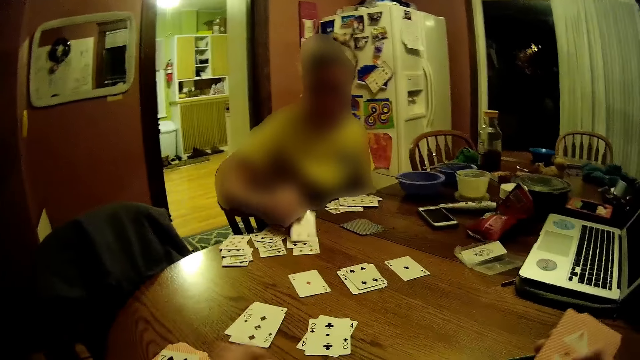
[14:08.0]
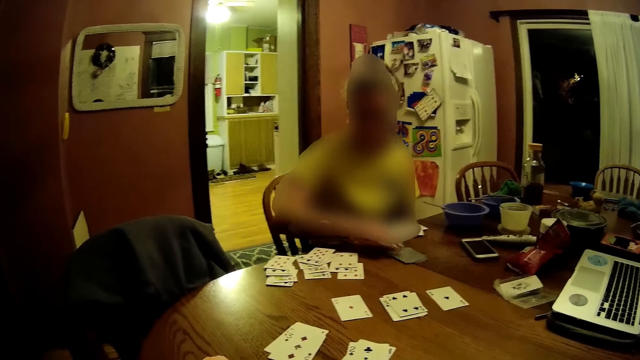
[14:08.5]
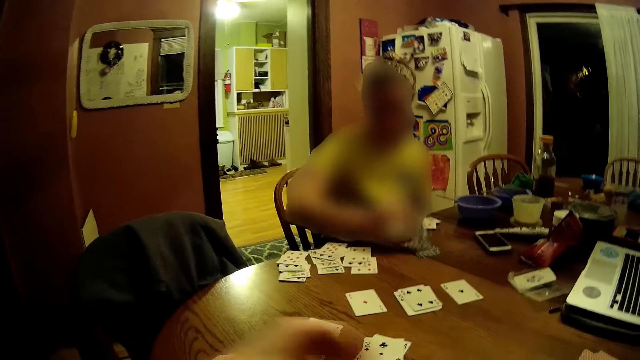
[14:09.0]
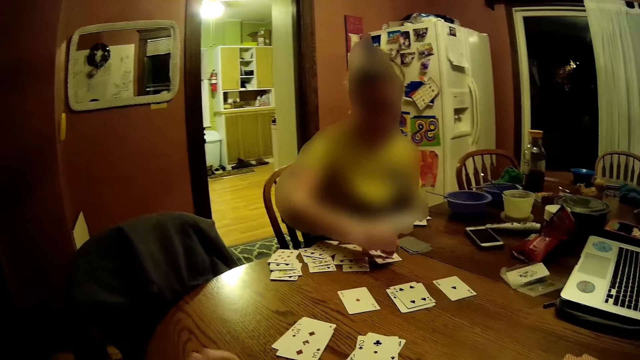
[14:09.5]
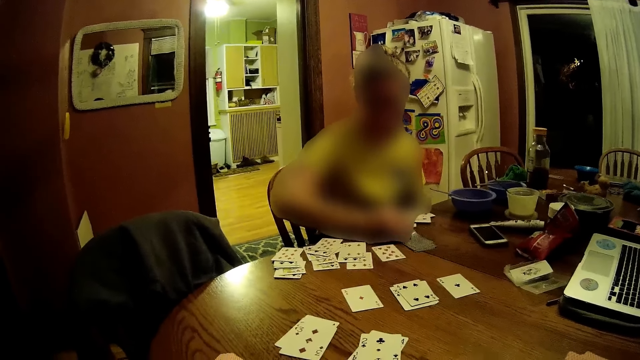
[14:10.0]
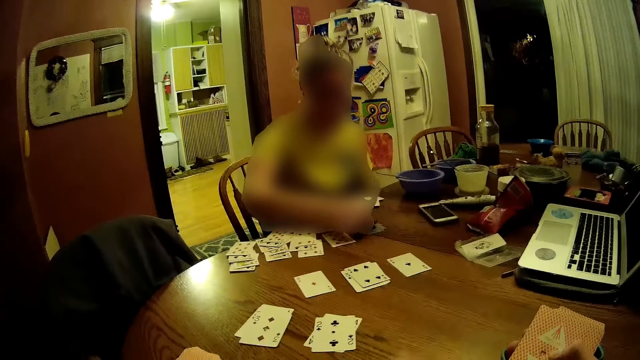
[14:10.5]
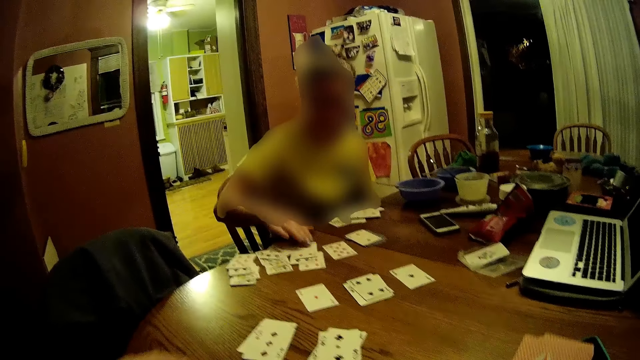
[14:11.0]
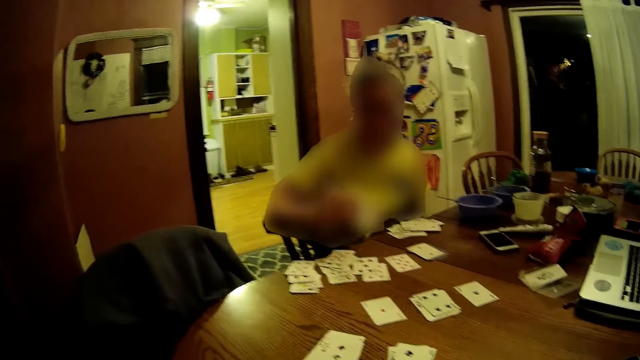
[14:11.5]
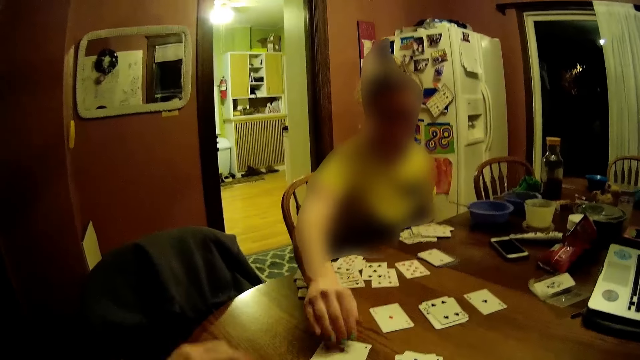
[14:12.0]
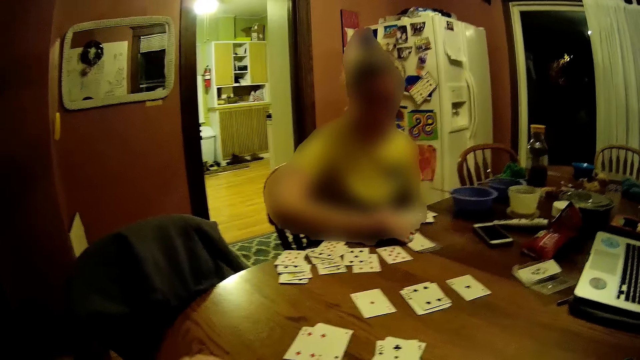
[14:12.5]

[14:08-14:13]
A woman replaces a card on the table with her right hand. She replaces a card on the table again. The camera wearer moves some cards on the table. The woman adjusts some cards on the table with her right hand. She adjusts some cards on the table again.

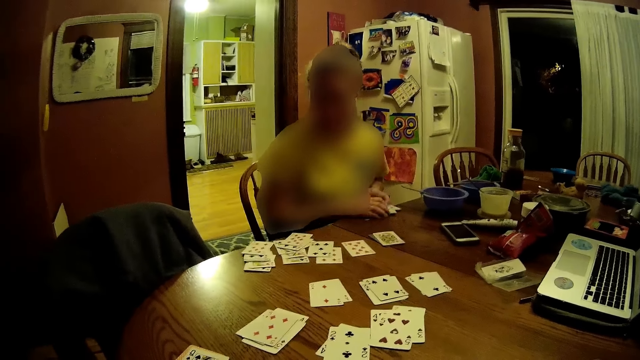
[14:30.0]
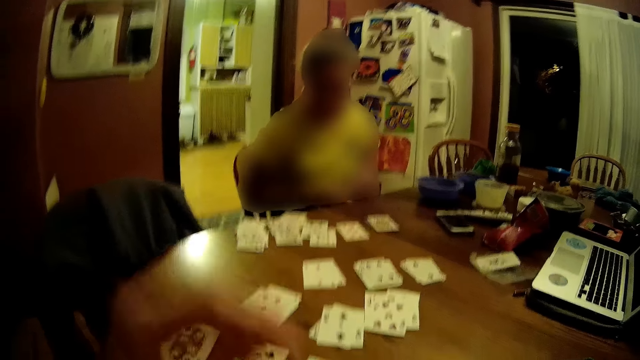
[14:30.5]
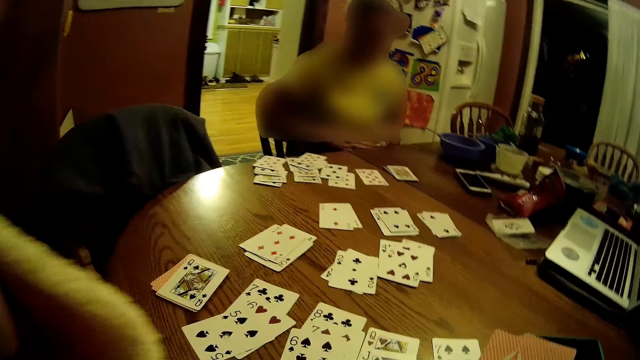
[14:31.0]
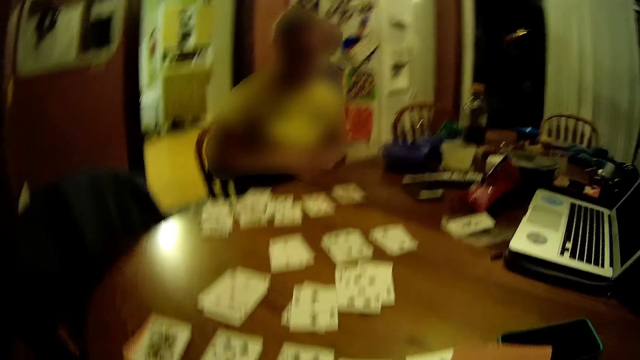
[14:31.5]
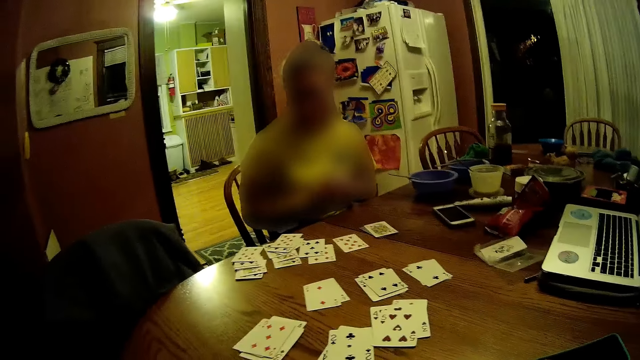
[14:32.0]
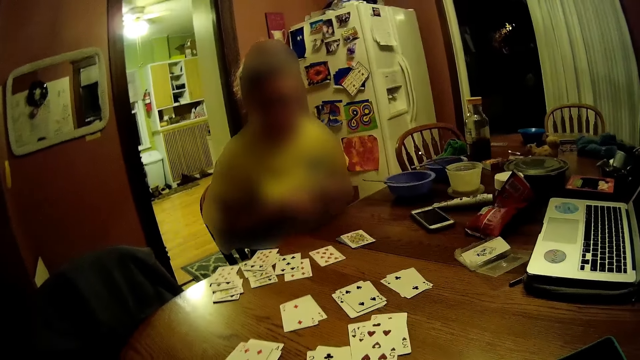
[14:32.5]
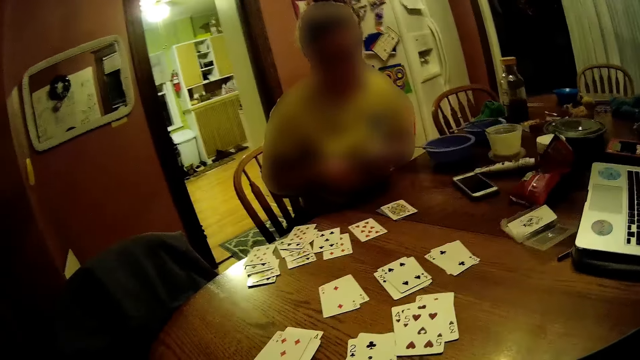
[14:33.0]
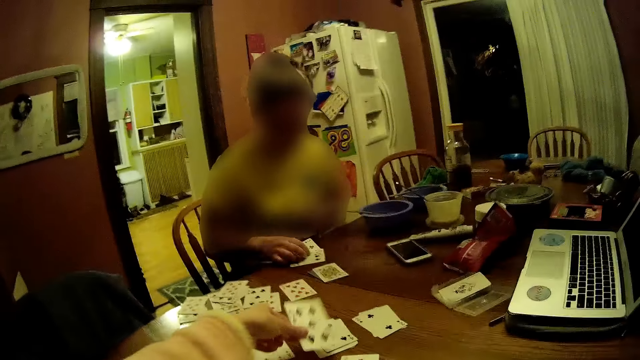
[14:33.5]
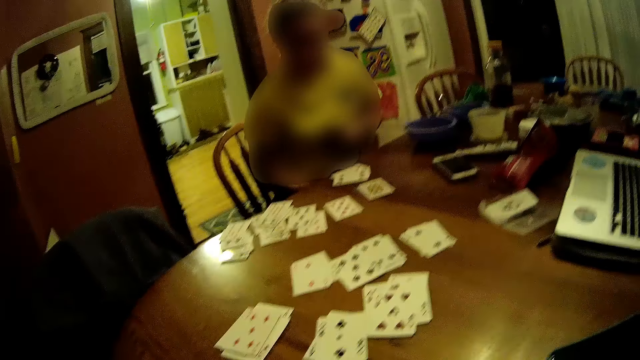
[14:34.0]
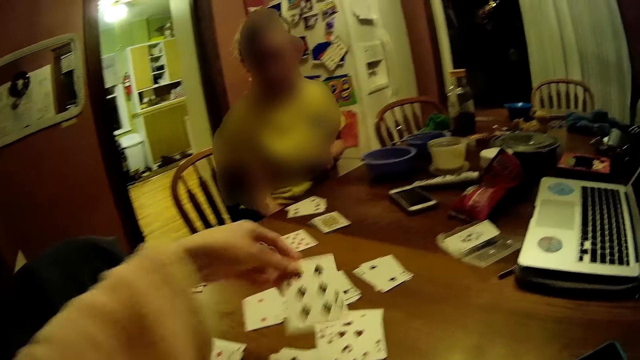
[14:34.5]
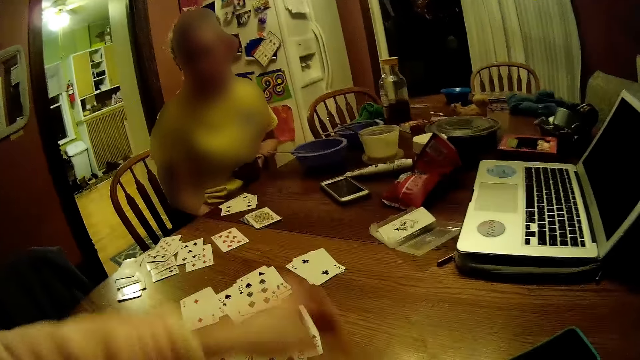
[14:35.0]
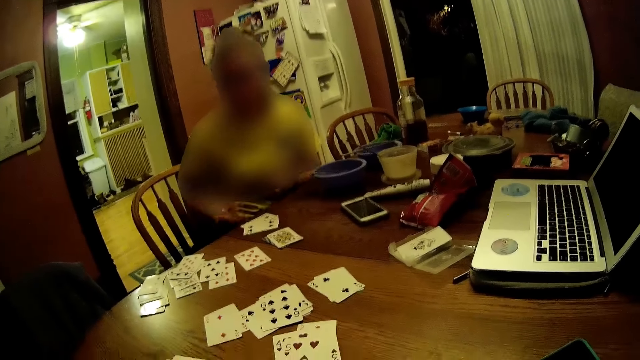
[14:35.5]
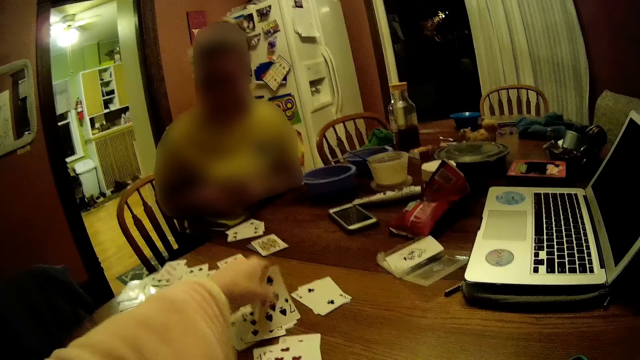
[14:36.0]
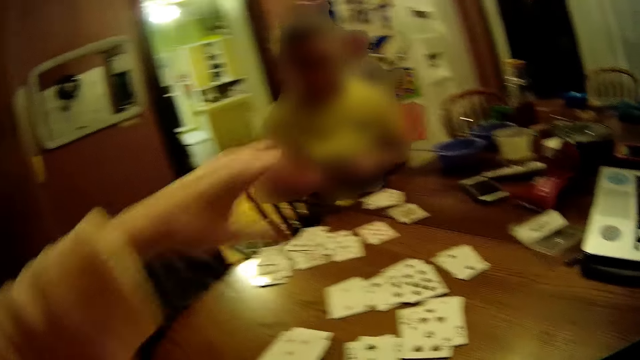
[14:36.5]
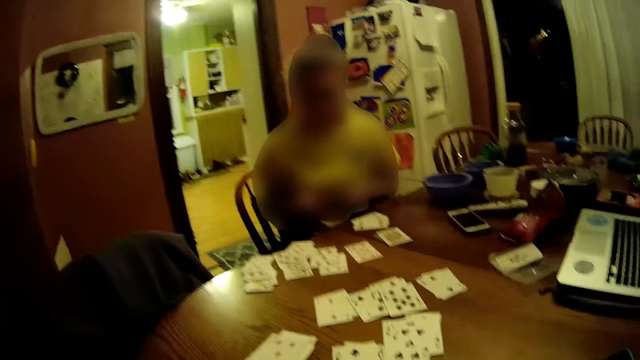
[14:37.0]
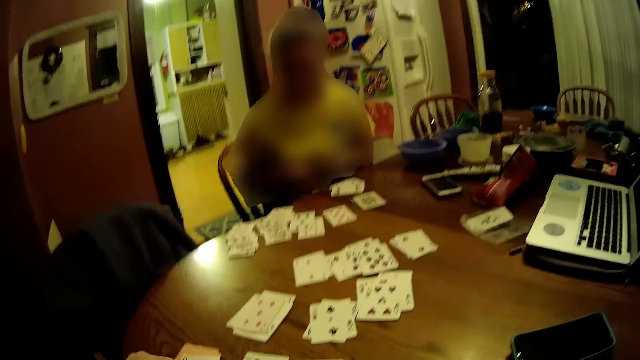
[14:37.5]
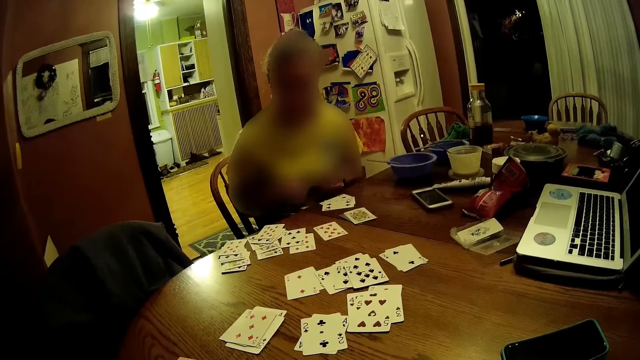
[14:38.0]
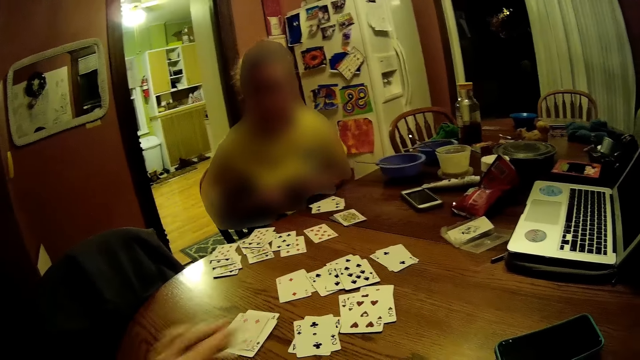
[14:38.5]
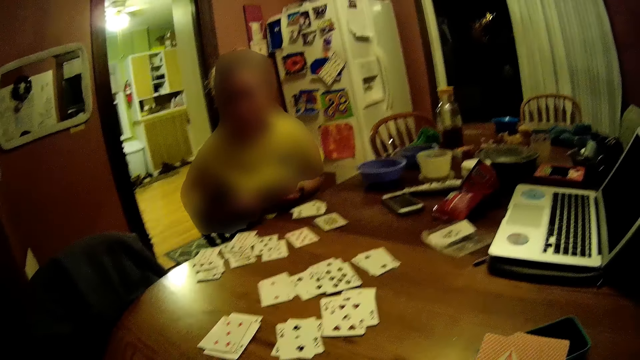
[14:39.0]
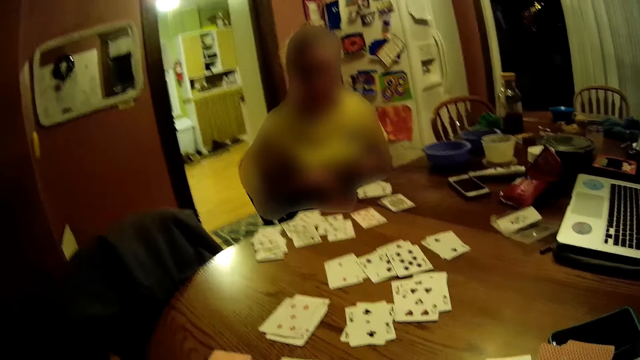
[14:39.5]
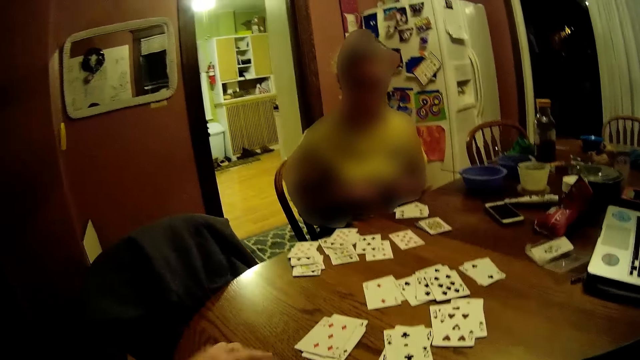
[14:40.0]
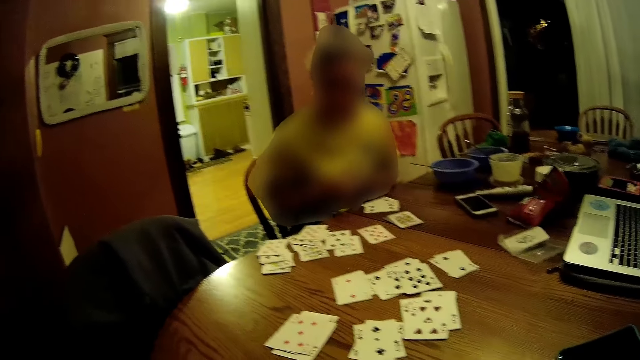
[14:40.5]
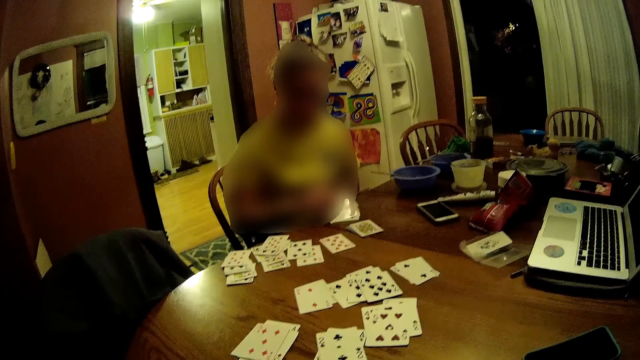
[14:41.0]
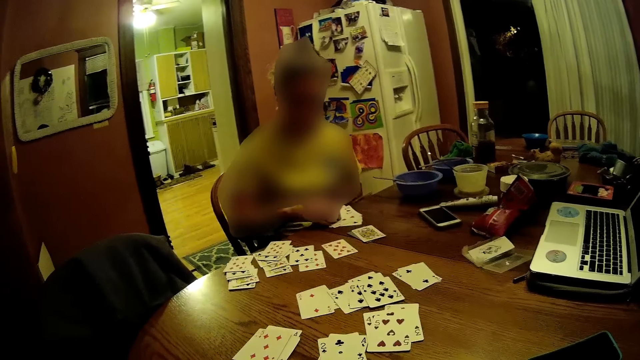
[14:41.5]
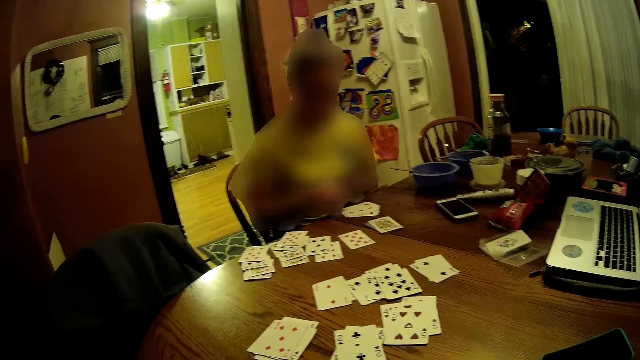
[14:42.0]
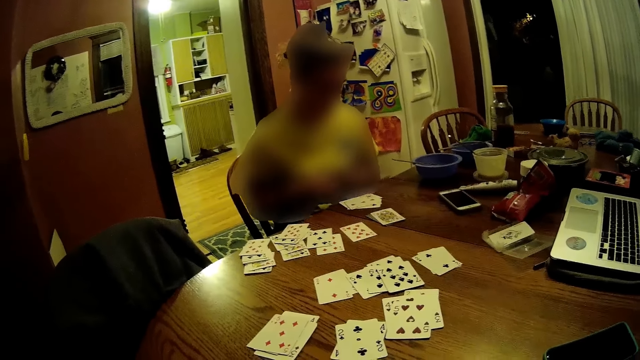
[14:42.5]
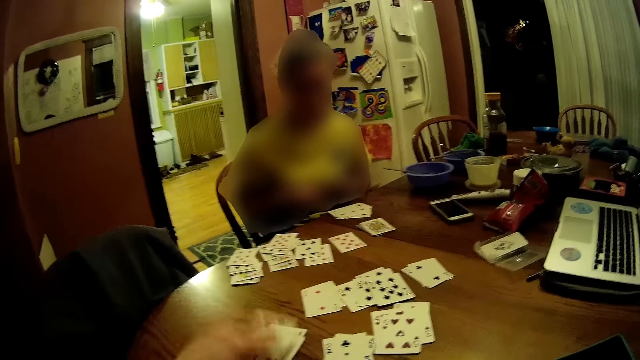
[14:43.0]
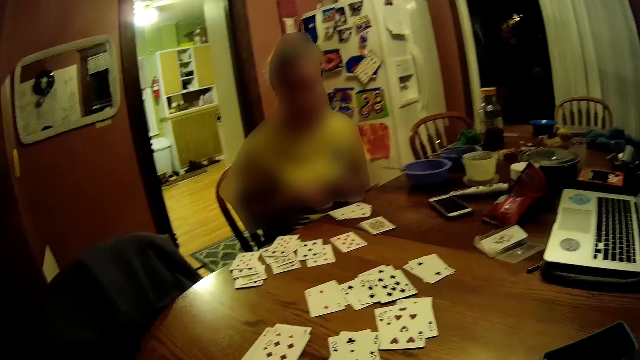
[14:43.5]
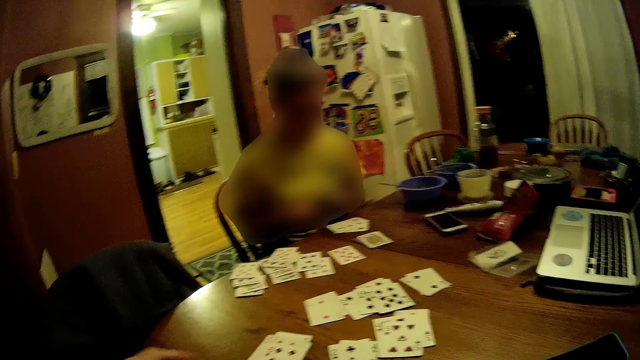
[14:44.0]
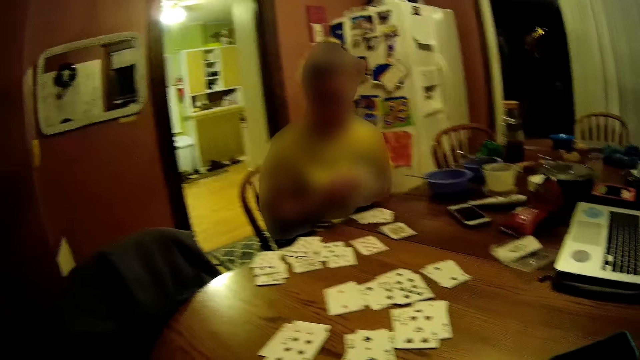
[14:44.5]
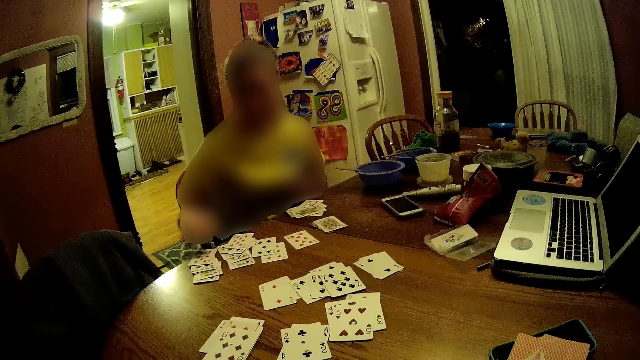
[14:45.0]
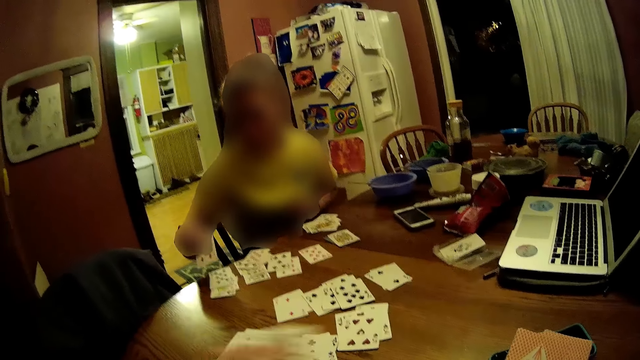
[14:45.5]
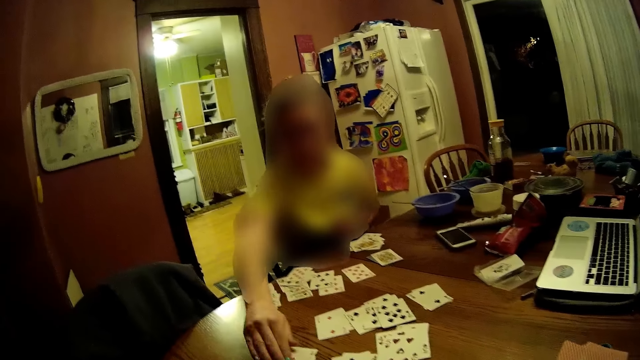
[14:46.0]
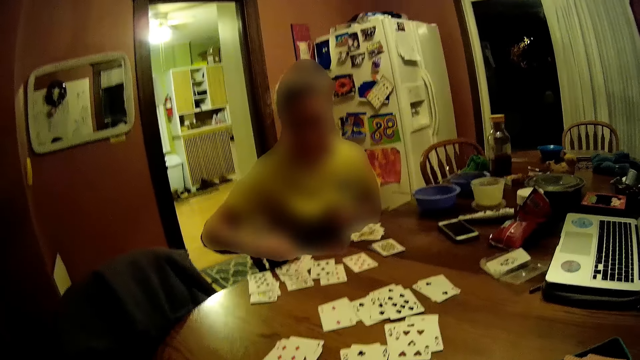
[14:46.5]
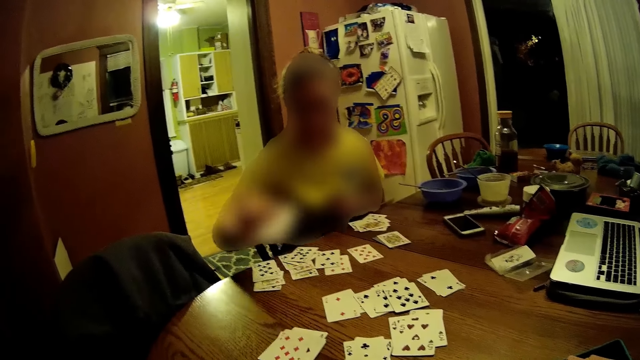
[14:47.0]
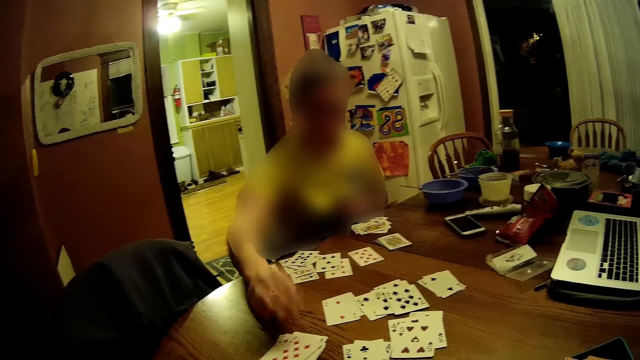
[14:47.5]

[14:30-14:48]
The camera wearer touches his face with his left hand. He raises his hand. He puts a card on top of other cards on the table with his left hand. The woman drops some cards on the table with her right hand. The camera wearer puts a card on top of other cards on the table with his left hand. He puts a card on top of other cards on the table with his left hand again. He drops a card on the table with his left hand. He moves some cards on the table. The woman drops some cards on the table with her right hand. The camera wearer puts a card on top of other cards on the table with his left hand. The woman drops some cards on the table with her right hand. She picks up a card with her right hand and replaces the card on the table with her right hand. The camera wearer looks at the woman. The woman replaces a card on the table with her right hand.
